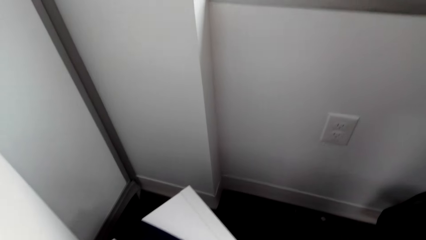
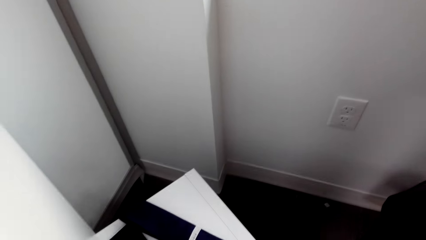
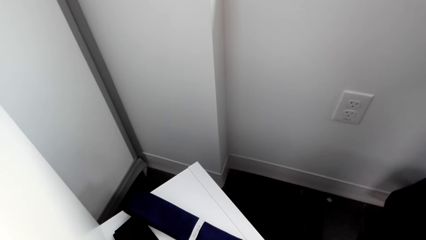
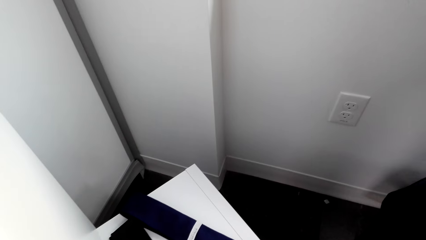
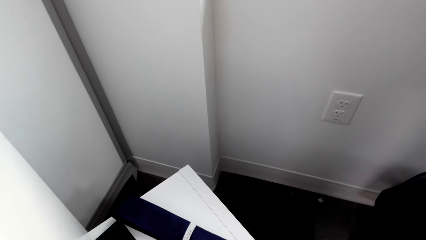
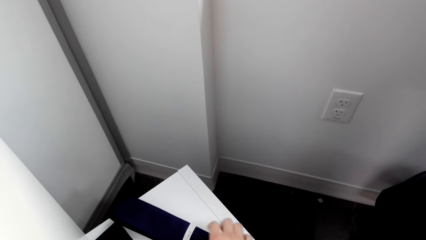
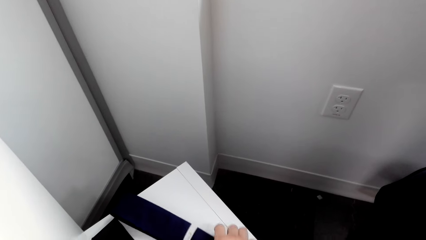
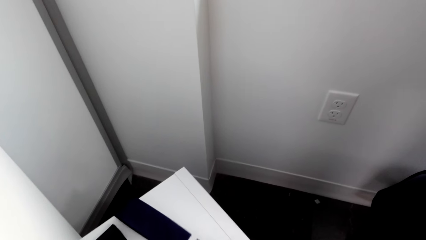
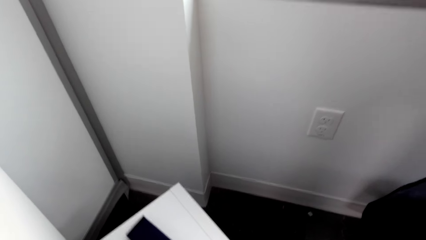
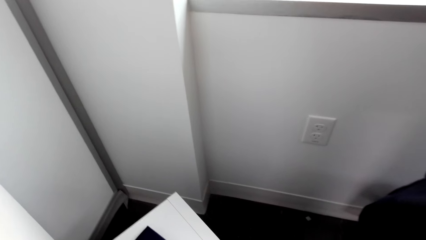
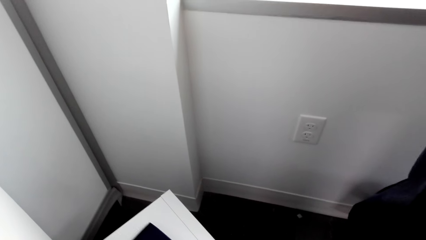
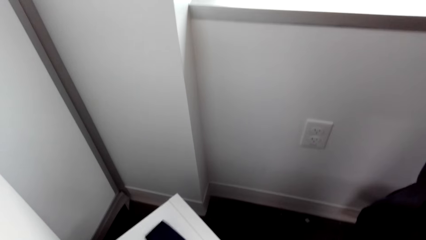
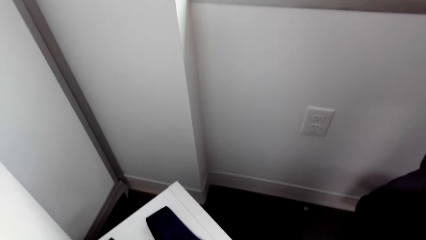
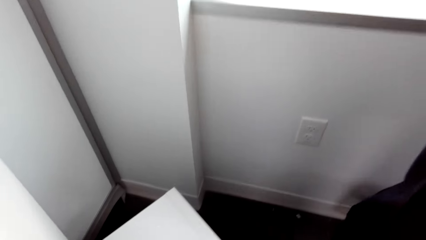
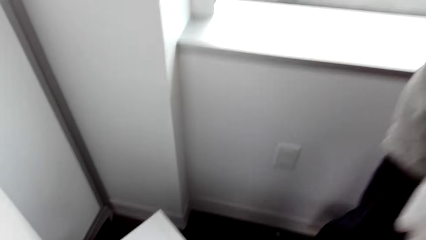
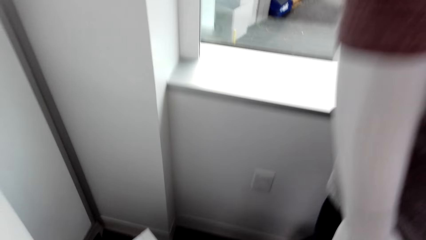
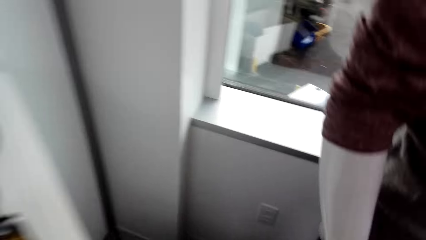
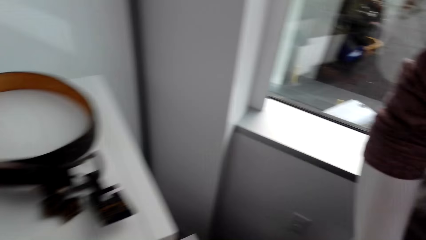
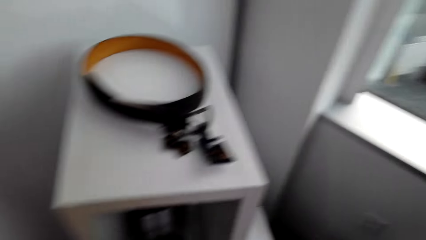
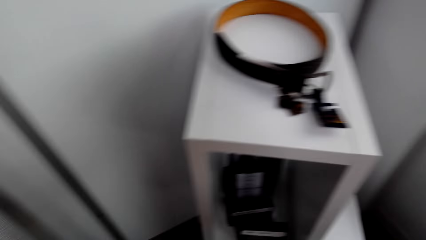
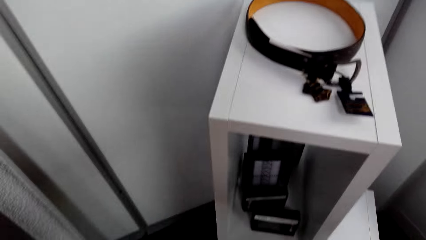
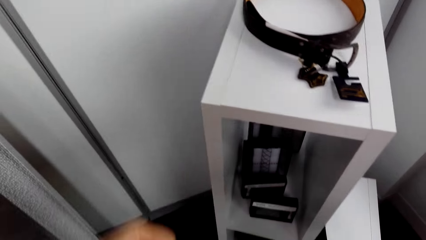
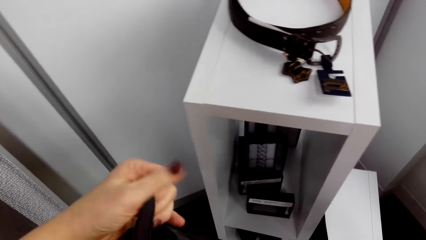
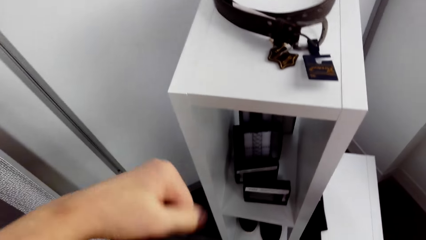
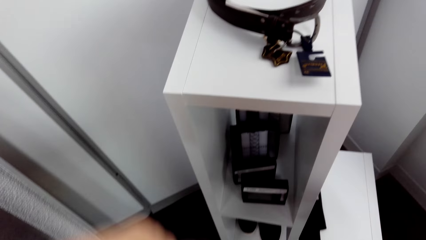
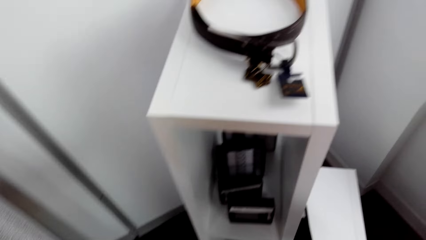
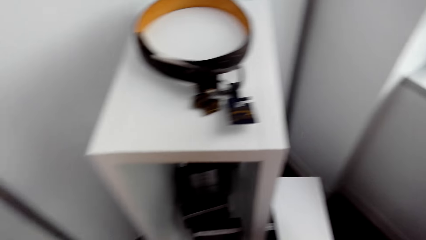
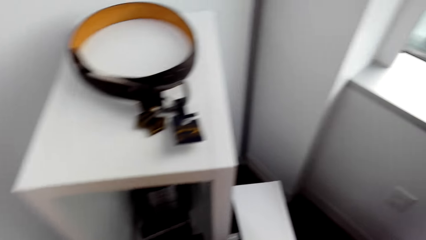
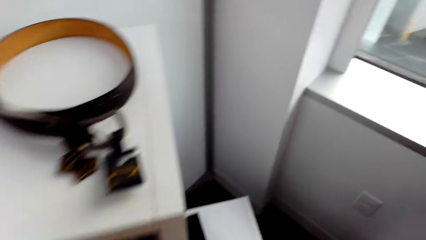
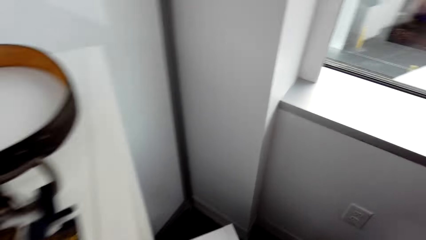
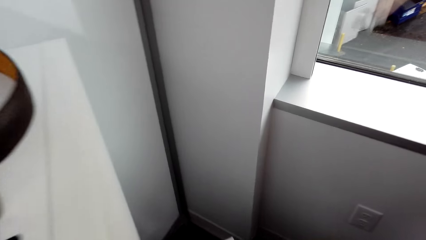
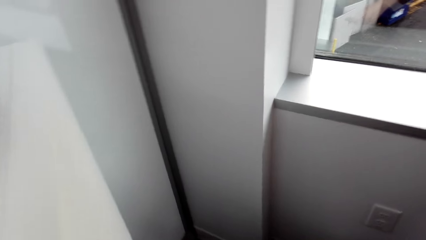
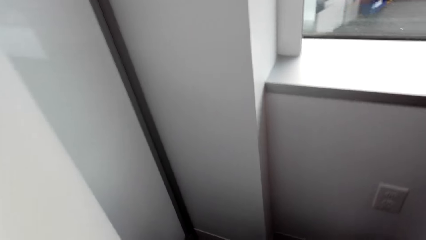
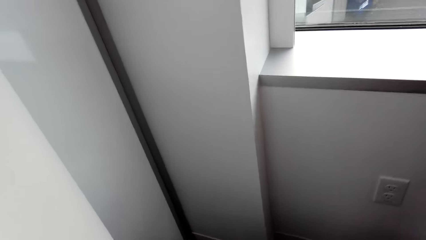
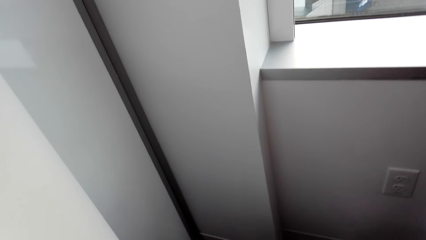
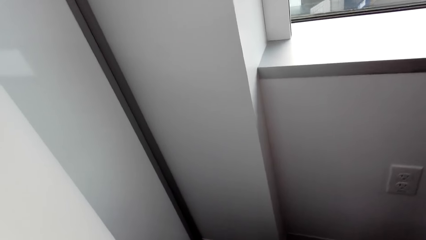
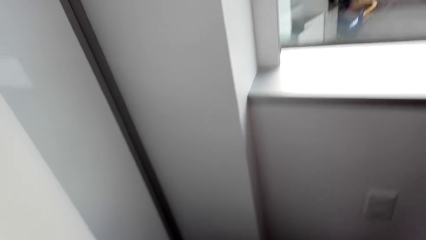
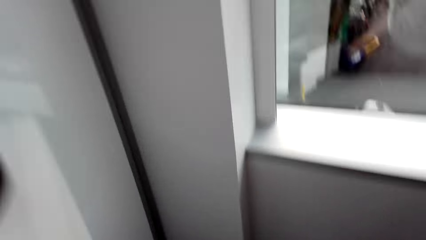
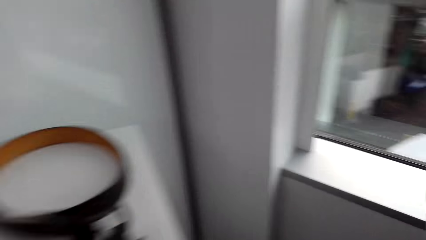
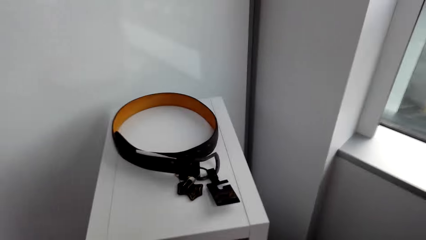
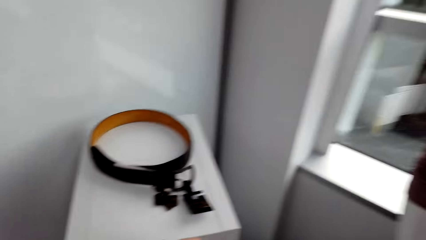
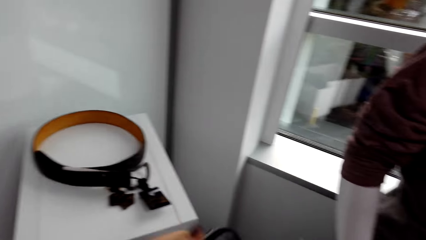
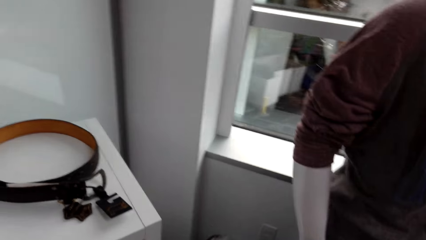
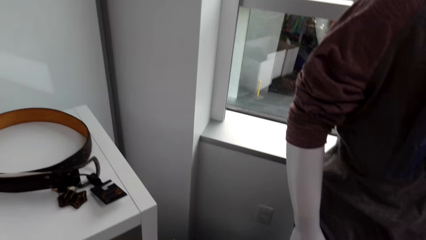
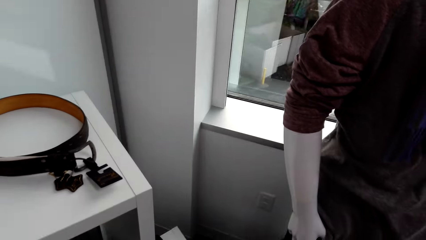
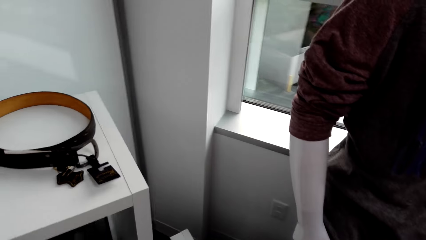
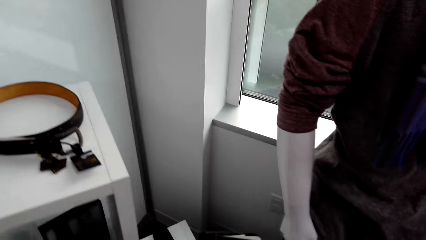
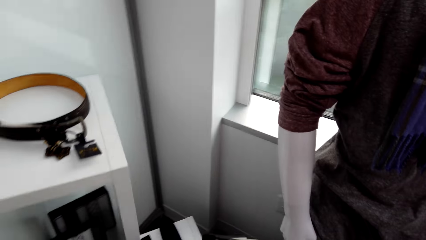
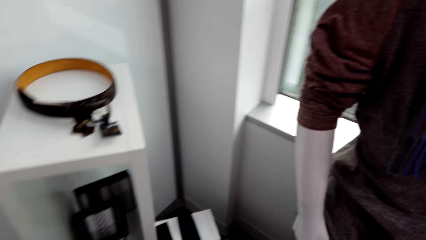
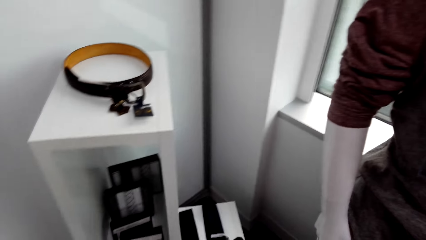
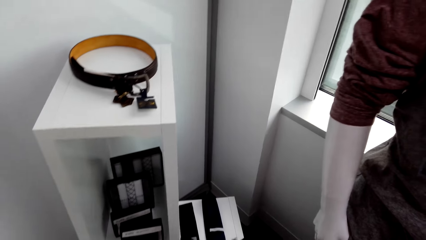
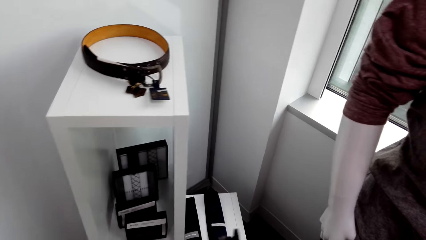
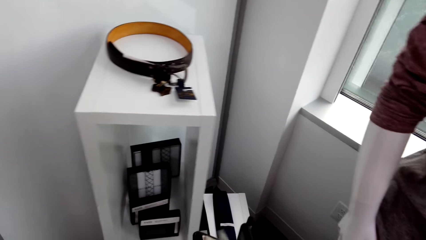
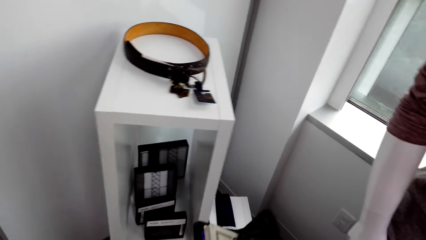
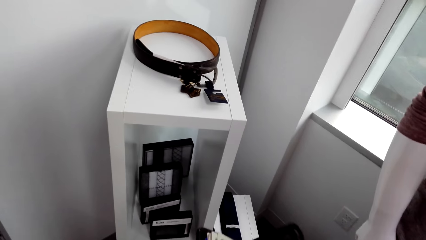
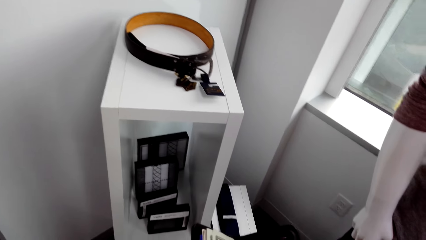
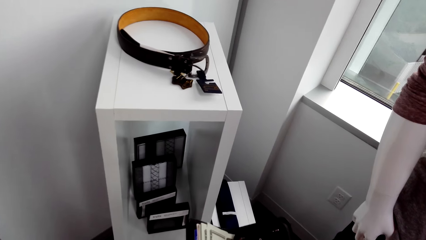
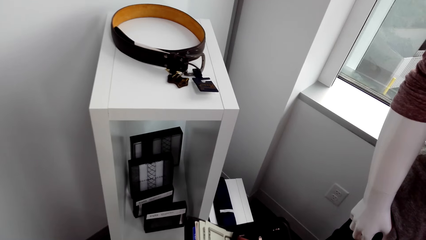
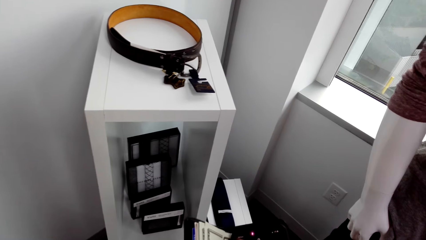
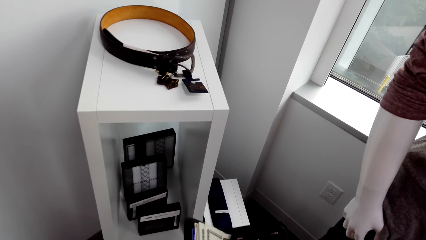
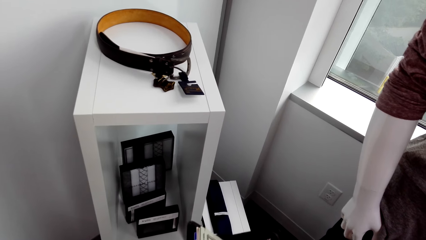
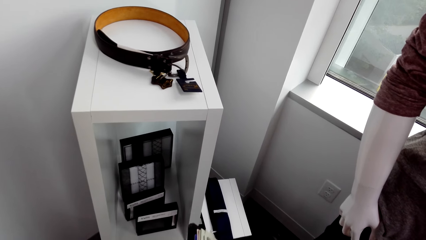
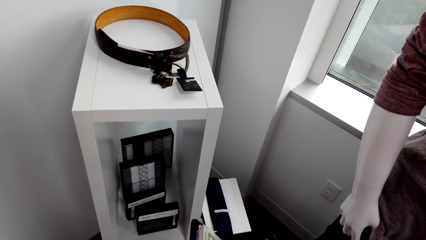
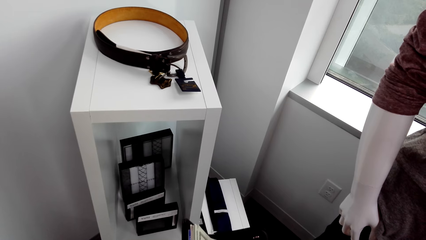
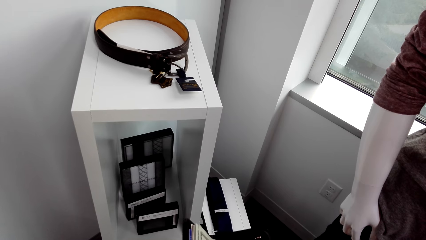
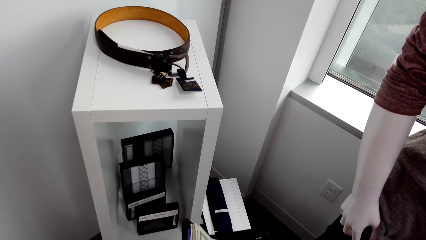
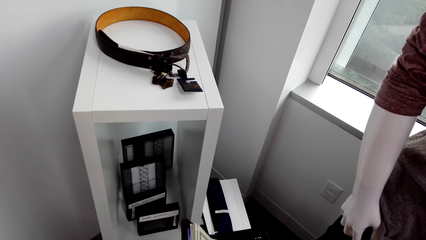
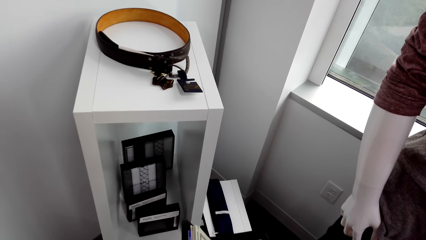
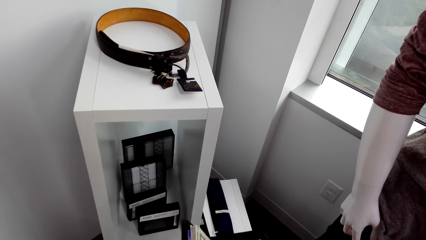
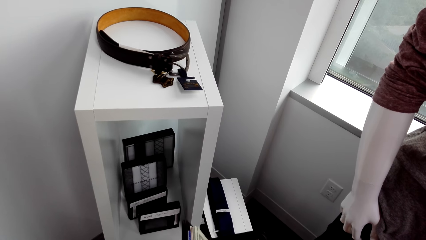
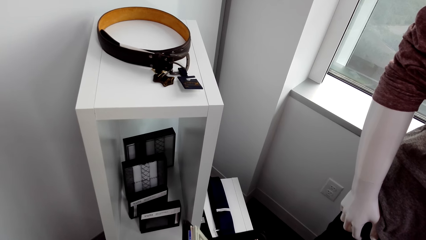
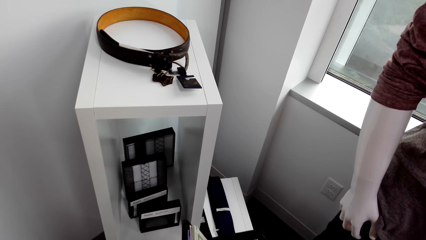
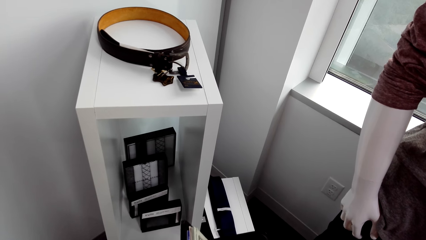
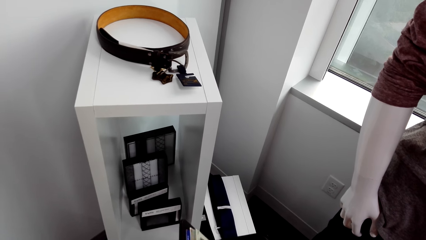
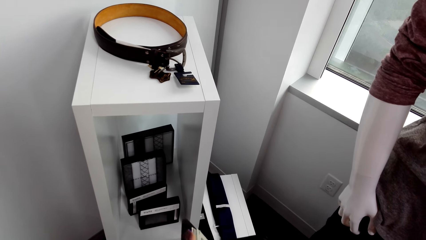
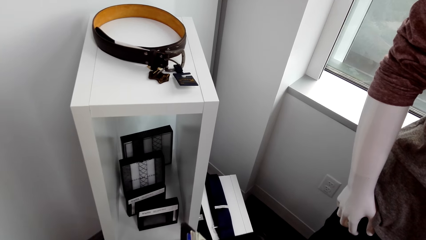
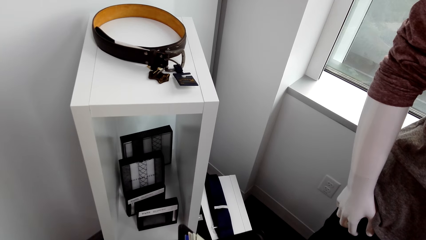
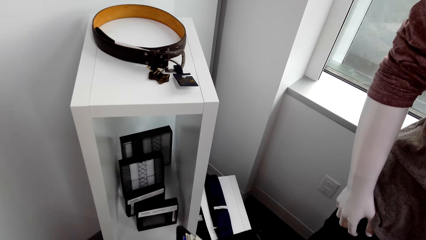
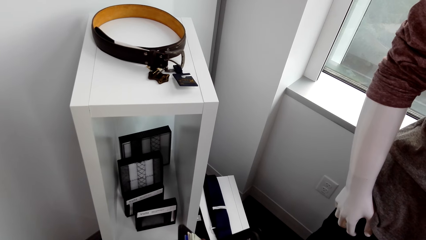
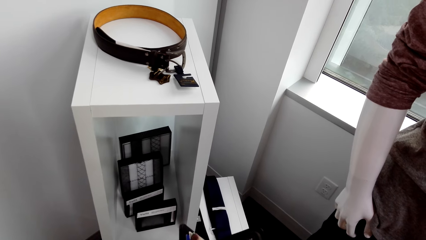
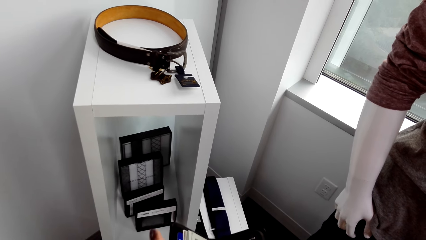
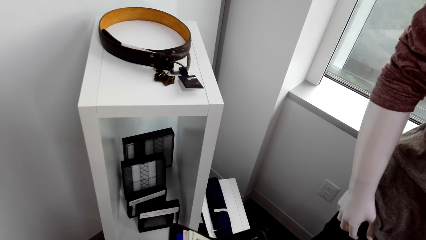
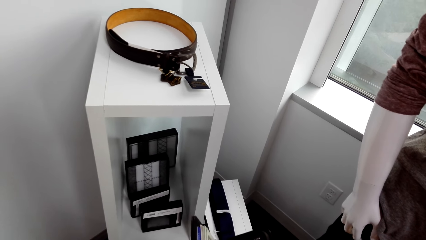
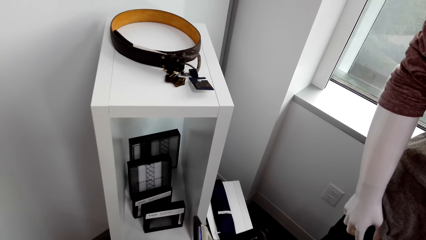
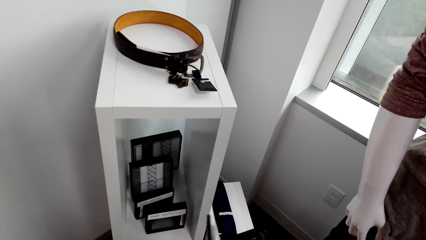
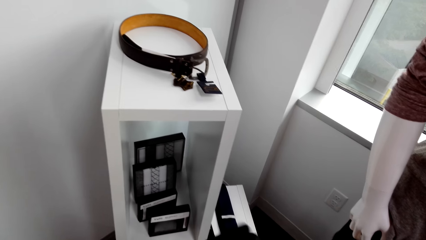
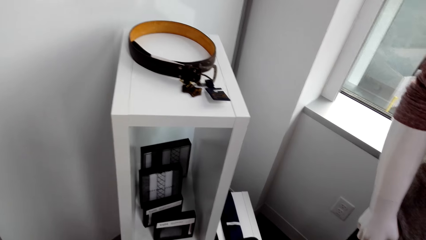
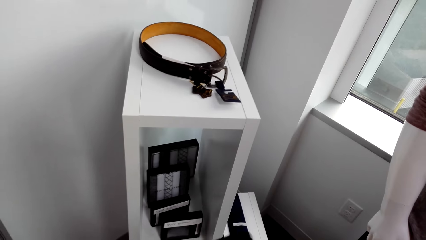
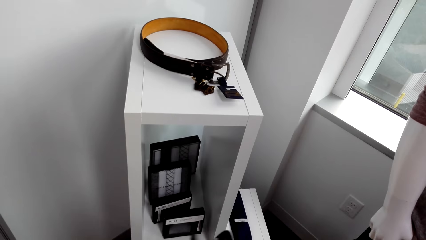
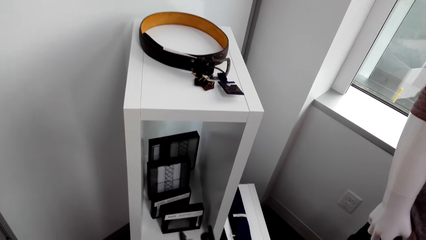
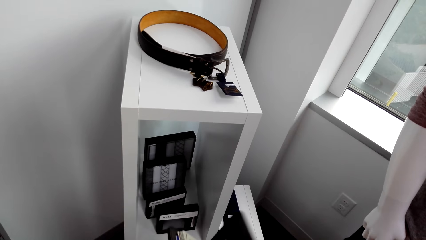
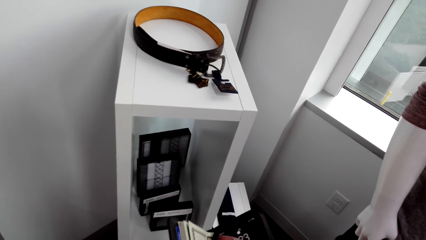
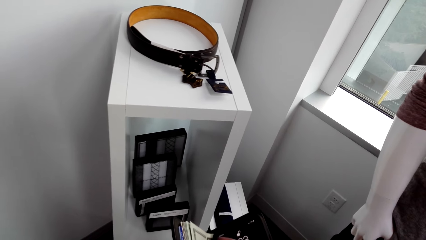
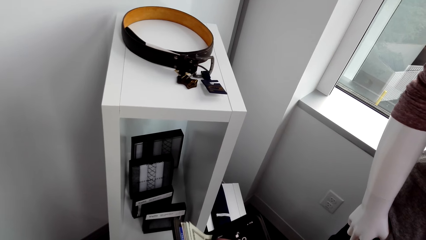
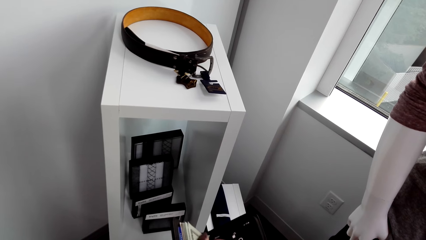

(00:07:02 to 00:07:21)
The camera wearer picks up something. They examine the ties. They look around. They move their hand. They look around. They pick up something. They examine the purse.
